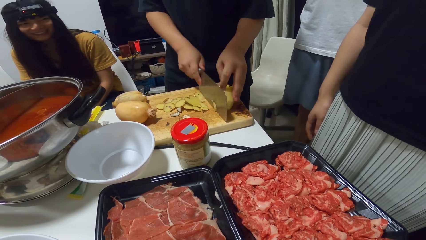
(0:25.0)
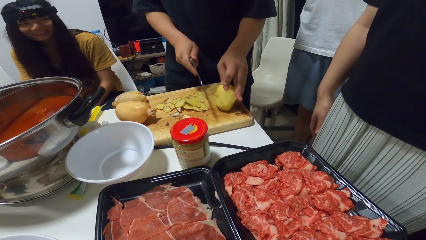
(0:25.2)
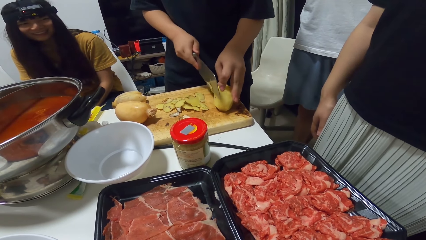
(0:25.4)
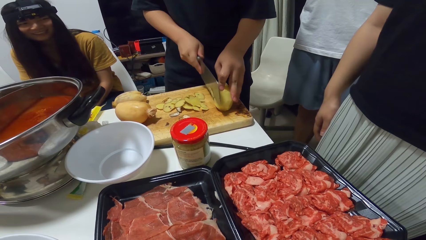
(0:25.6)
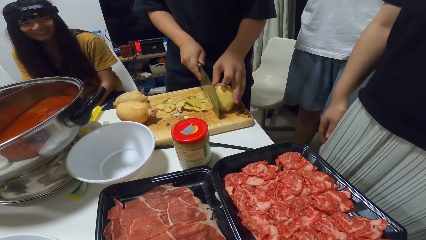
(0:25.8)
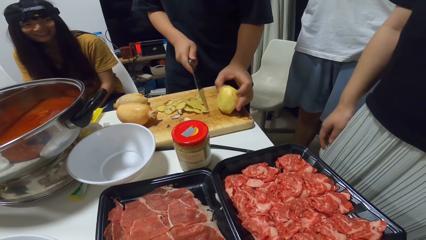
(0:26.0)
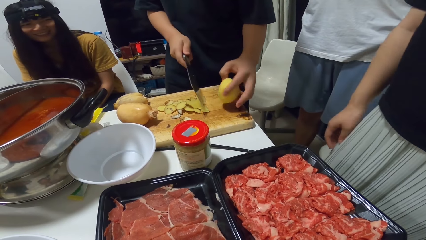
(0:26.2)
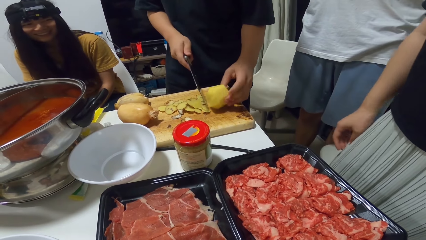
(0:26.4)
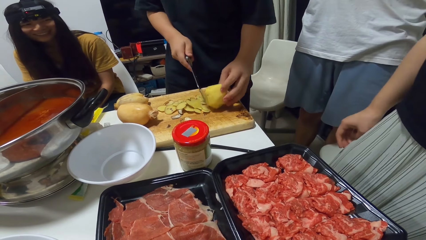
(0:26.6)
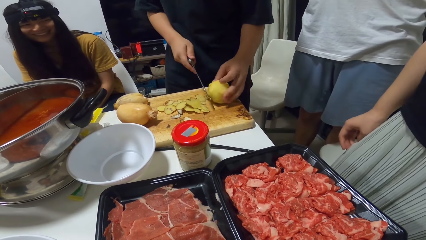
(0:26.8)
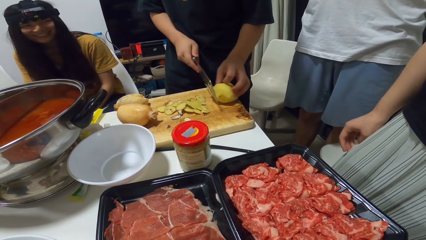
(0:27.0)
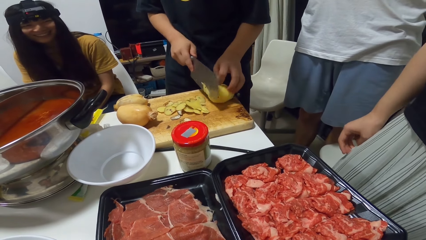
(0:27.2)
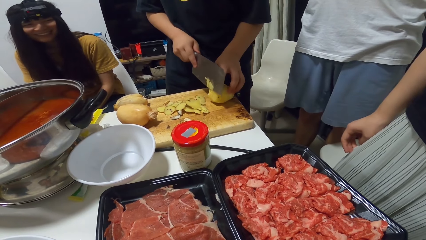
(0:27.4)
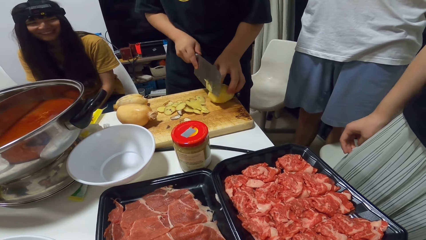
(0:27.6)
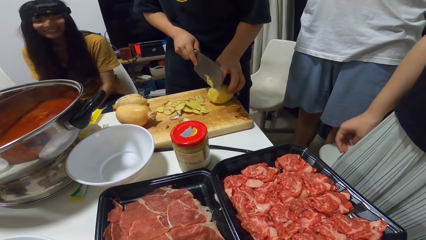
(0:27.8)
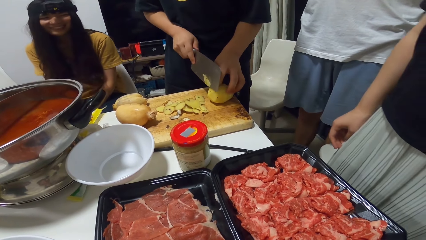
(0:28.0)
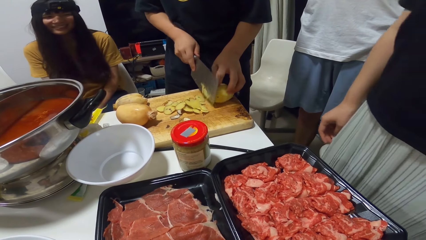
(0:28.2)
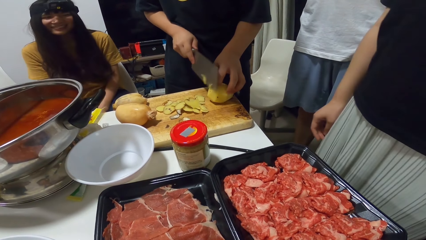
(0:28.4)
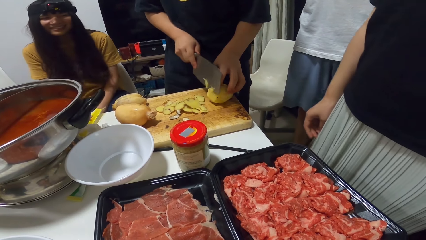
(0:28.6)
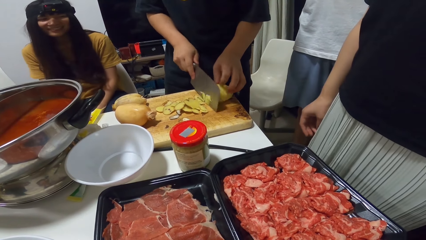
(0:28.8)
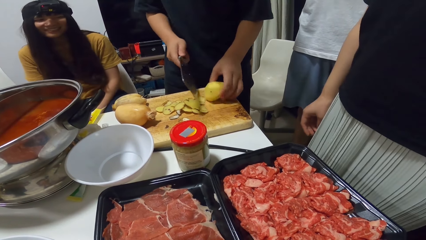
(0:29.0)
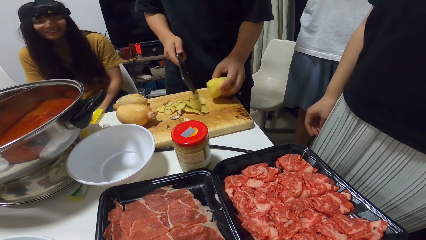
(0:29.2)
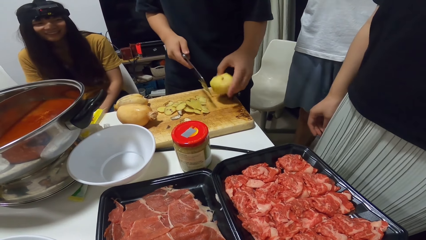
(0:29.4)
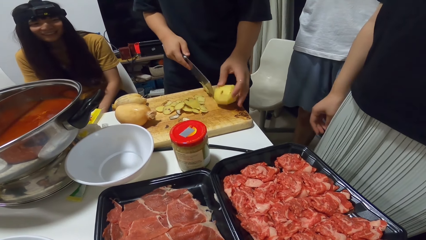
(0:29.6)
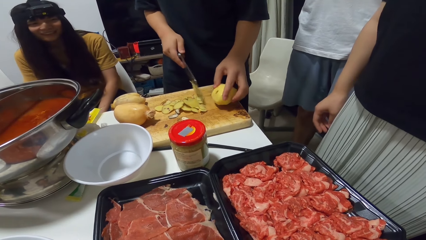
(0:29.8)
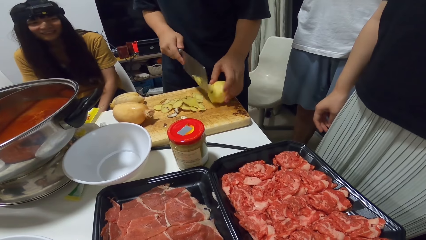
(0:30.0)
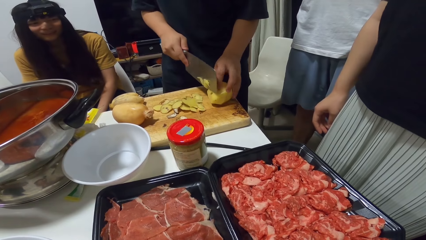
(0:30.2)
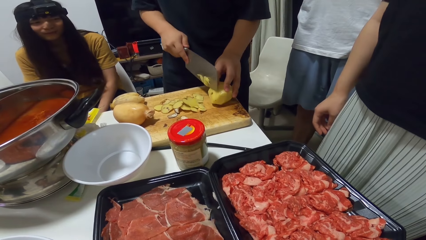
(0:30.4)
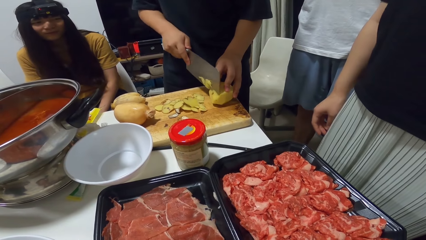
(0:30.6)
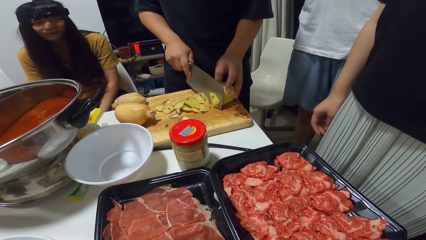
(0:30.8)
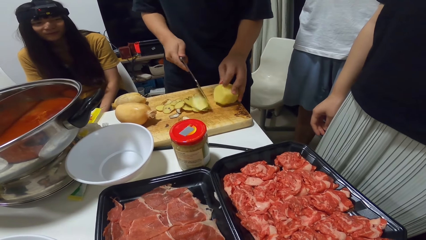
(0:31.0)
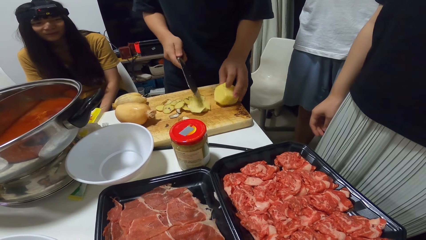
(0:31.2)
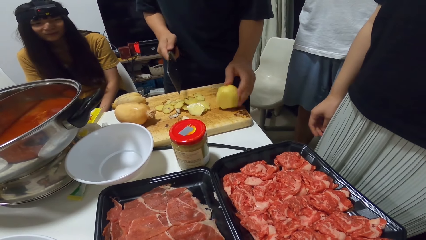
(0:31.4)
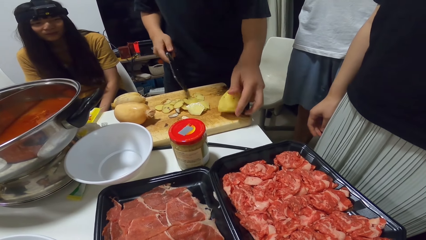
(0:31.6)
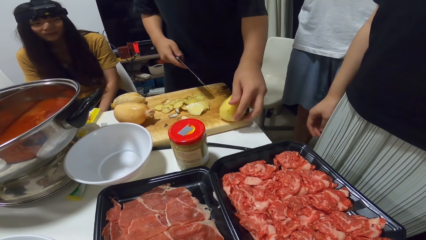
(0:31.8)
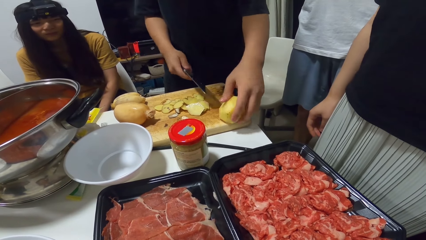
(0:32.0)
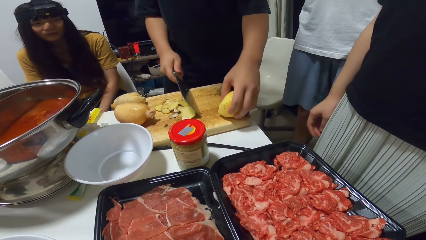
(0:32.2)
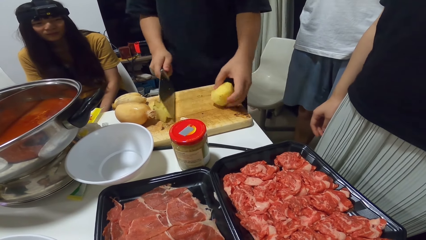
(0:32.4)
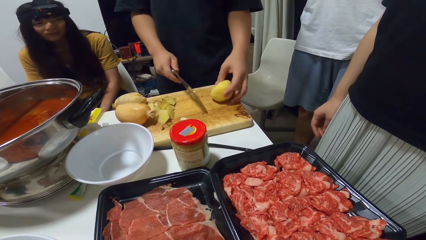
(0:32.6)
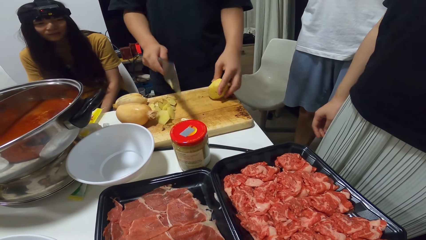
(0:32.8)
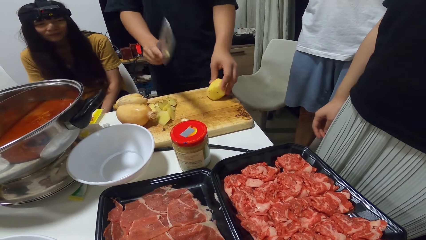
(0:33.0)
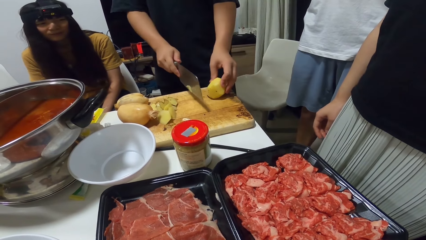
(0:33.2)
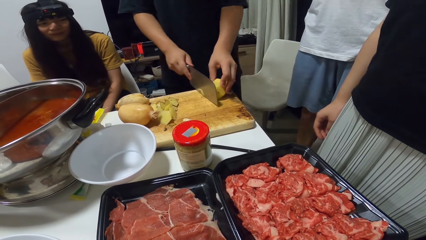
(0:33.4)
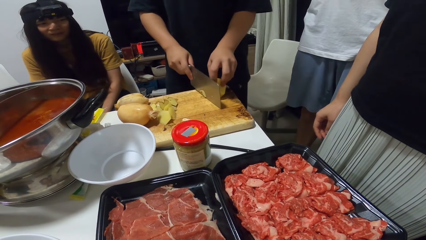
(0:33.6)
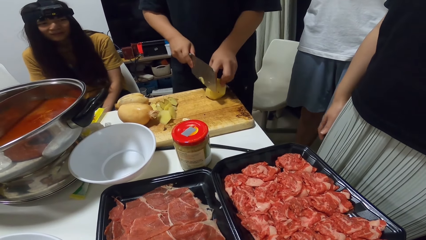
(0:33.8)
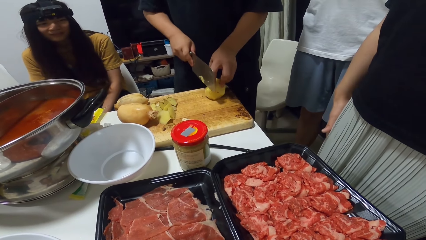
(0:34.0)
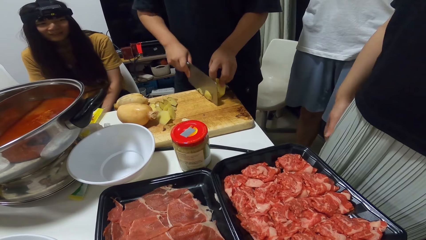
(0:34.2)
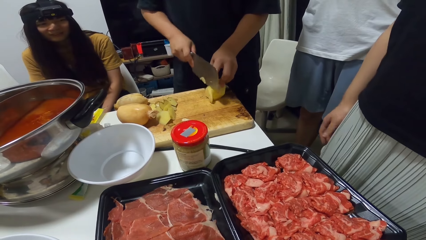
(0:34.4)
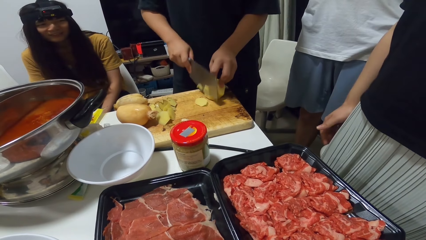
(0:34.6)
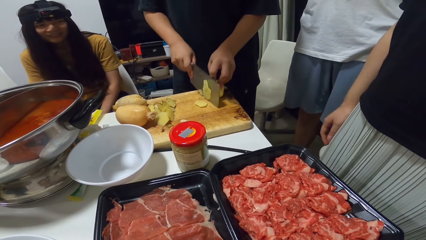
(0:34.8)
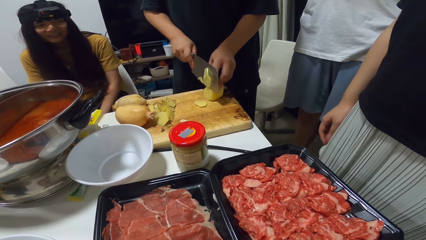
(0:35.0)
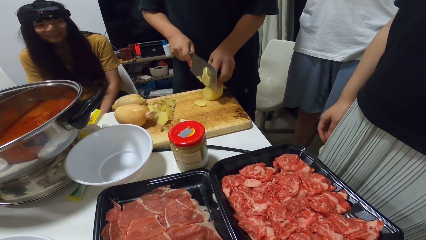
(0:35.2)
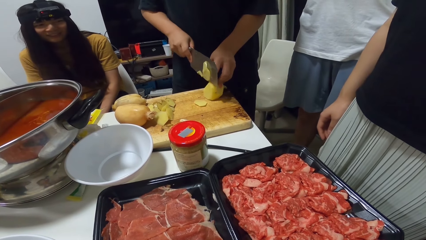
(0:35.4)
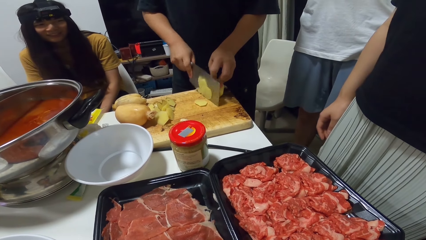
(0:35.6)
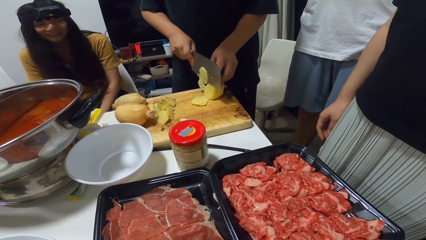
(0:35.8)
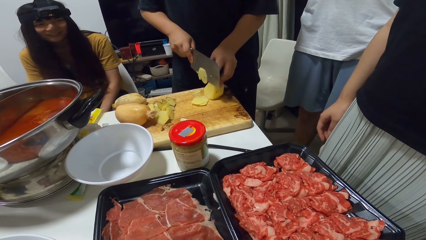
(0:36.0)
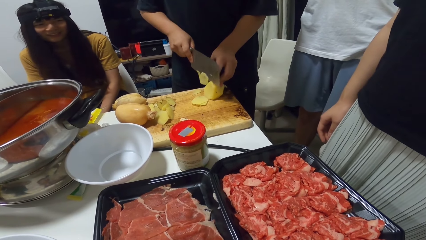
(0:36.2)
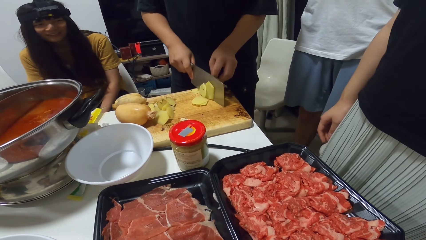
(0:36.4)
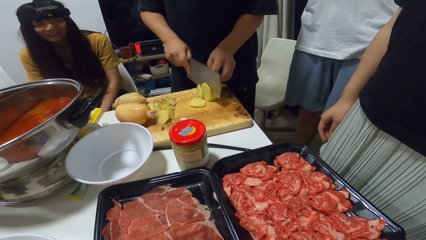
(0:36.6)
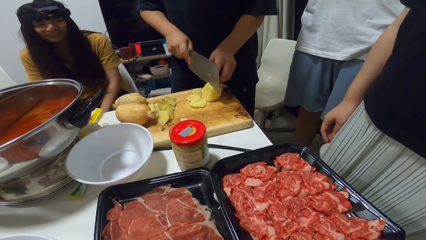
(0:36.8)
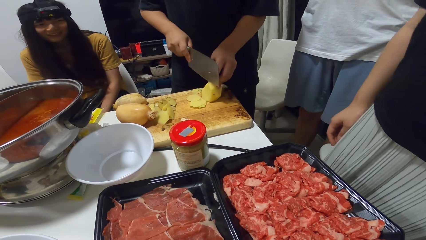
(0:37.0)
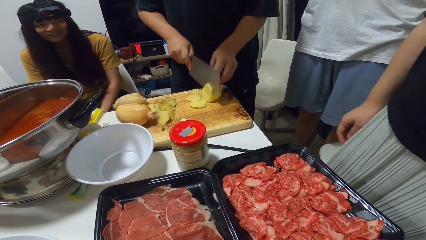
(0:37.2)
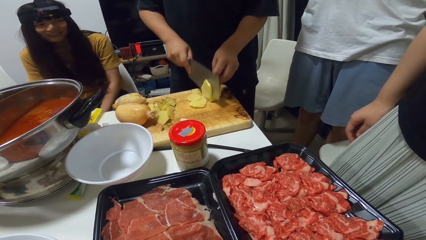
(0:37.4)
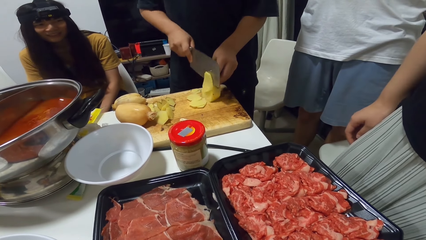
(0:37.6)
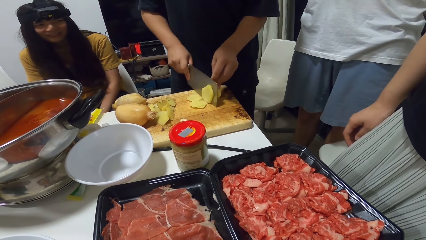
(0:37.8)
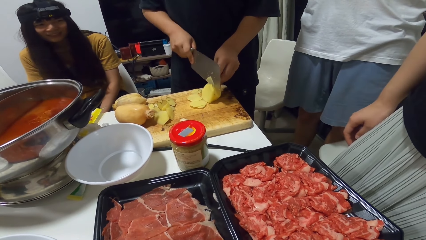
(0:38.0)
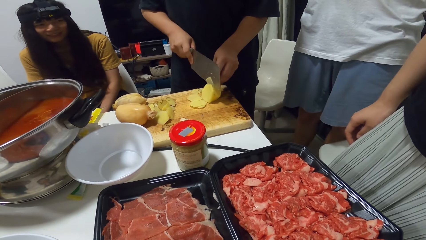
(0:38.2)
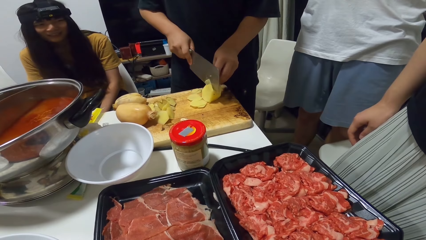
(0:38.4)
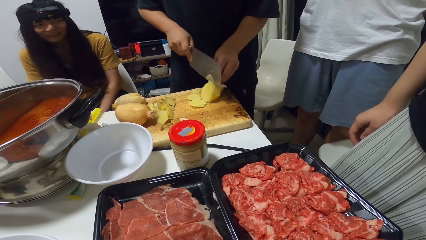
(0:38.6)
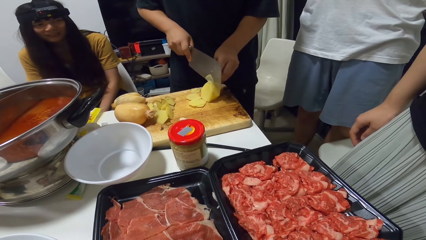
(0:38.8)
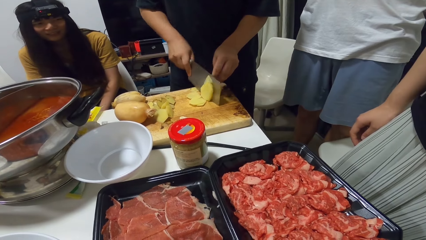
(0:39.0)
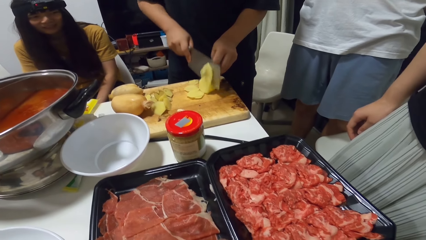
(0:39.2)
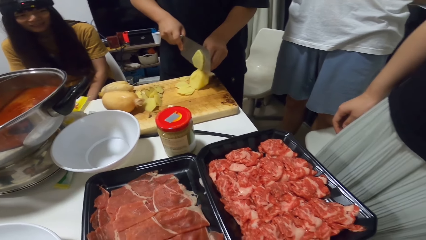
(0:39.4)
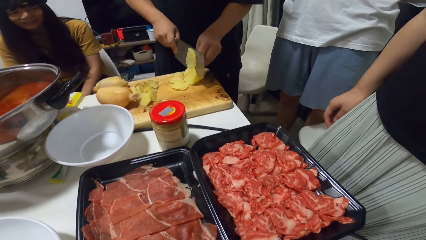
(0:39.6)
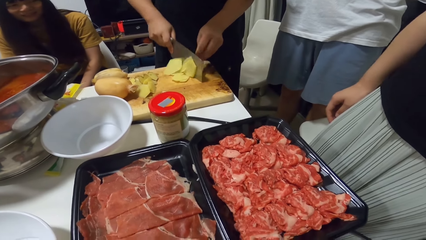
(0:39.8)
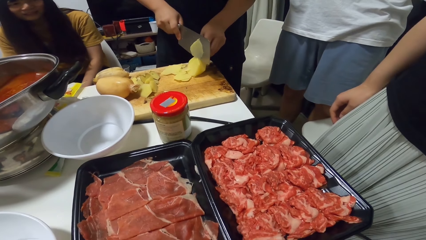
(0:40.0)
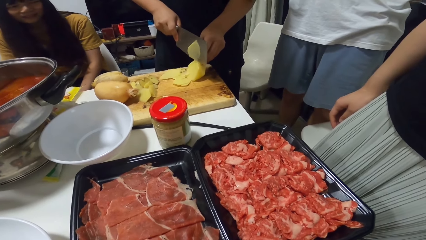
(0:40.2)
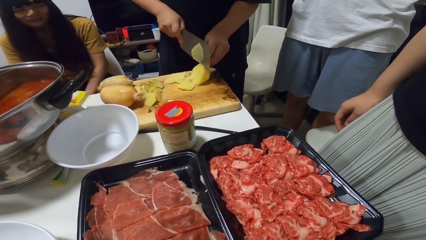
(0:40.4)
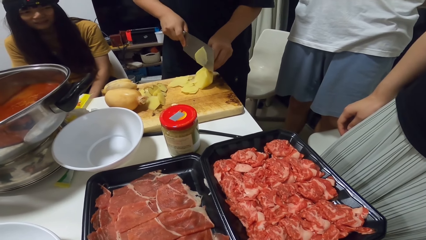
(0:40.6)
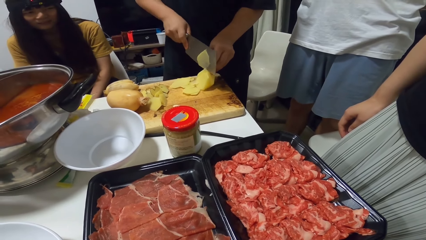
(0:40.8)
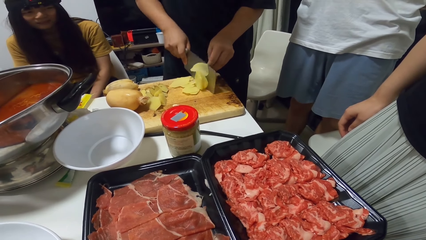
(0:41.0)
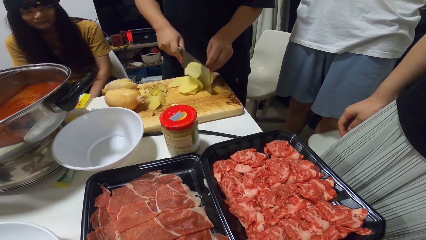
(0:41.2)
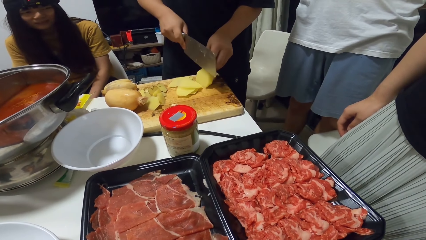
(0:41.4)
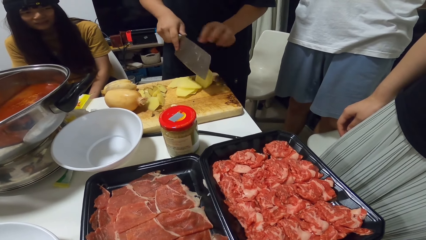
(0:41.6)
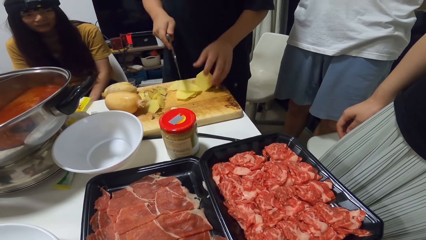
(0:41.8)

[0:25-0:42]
A man adjusts the Irish potato on the chopping board. The man cuts the Irish potato on the chopping board with the knife. The man pushes the Irish pieces on the chopping board with the knife. The man cuts the Irish potato on the chopping board with the knife.
